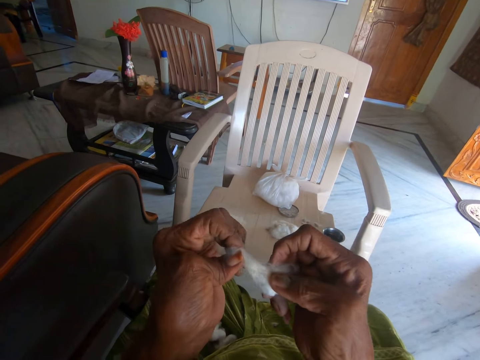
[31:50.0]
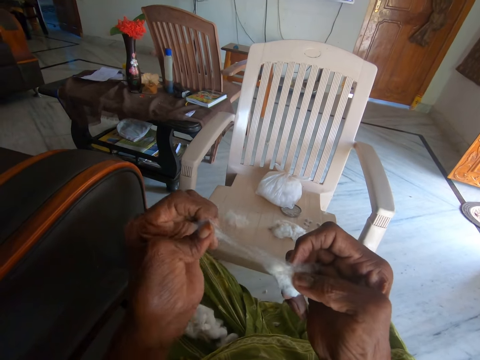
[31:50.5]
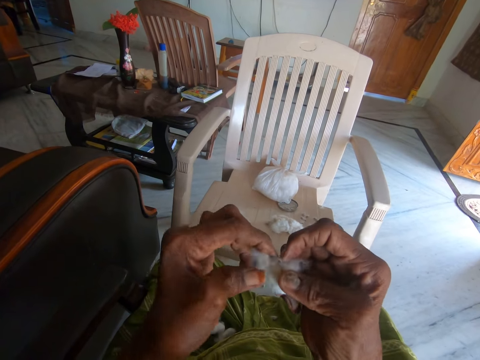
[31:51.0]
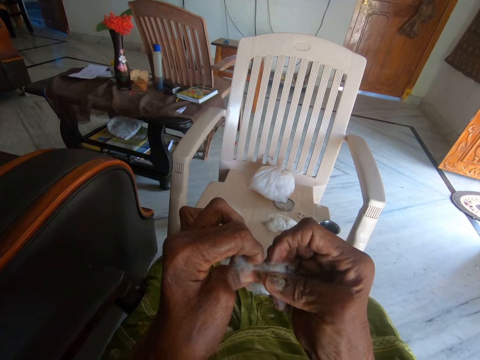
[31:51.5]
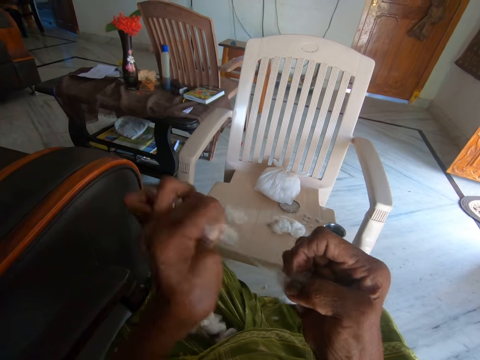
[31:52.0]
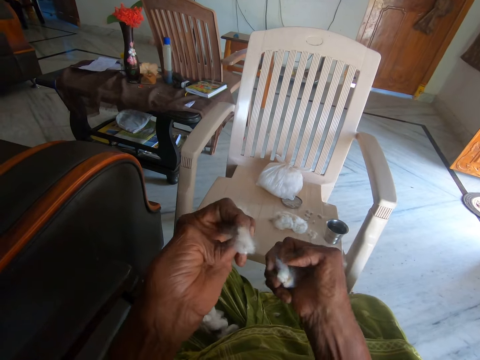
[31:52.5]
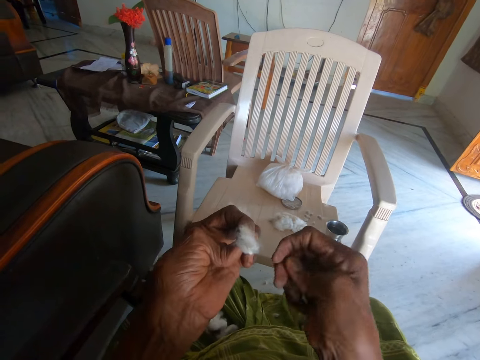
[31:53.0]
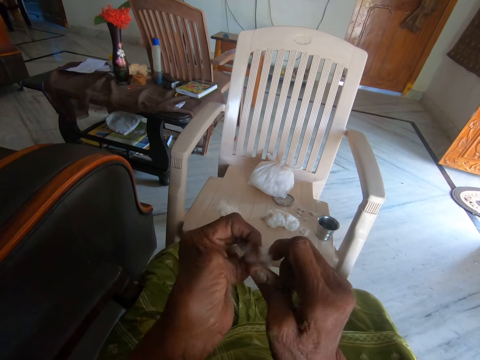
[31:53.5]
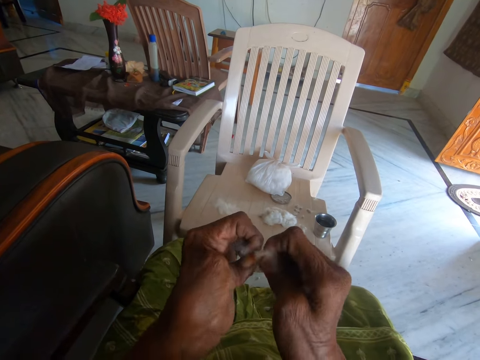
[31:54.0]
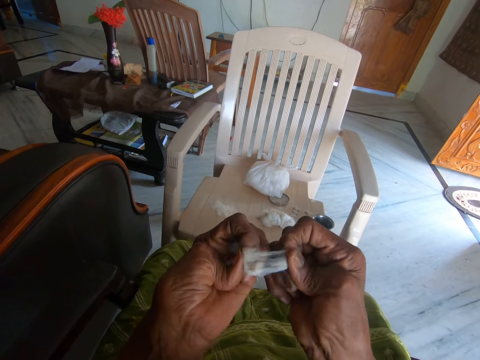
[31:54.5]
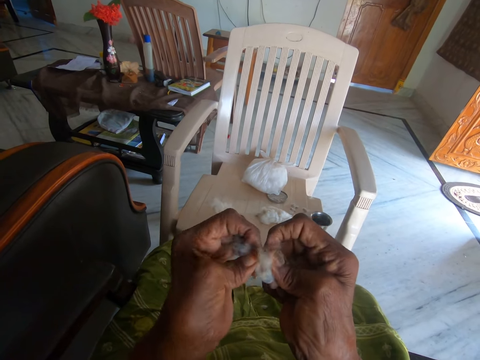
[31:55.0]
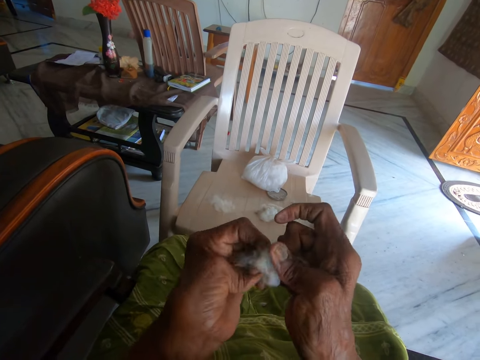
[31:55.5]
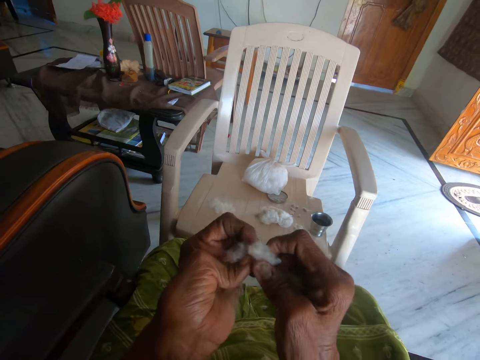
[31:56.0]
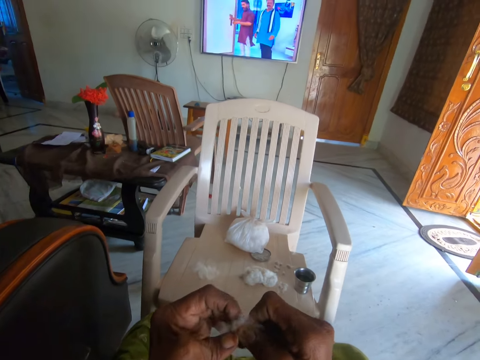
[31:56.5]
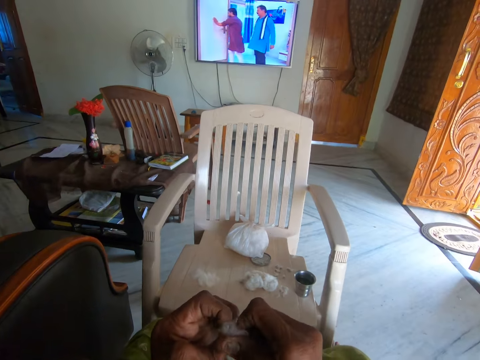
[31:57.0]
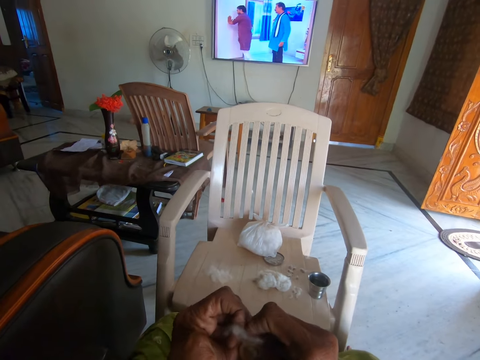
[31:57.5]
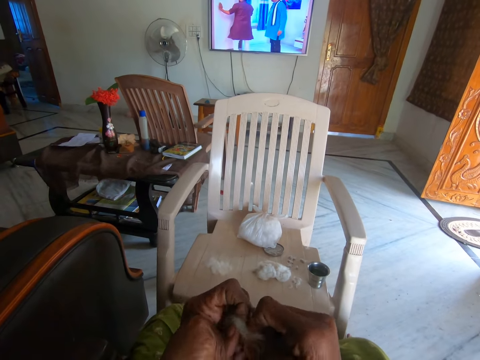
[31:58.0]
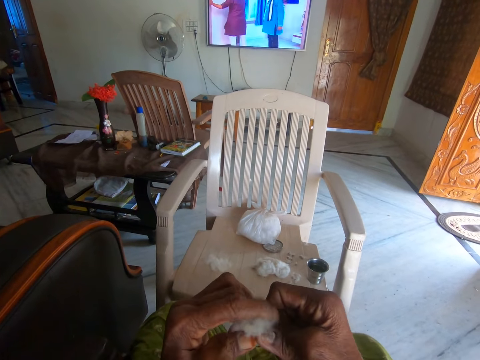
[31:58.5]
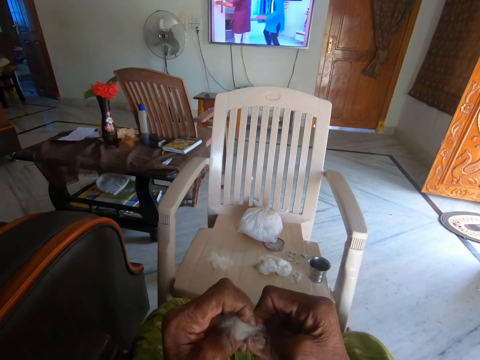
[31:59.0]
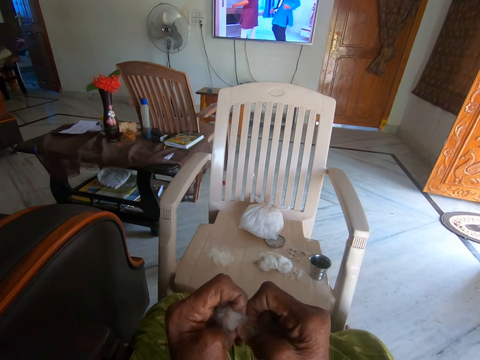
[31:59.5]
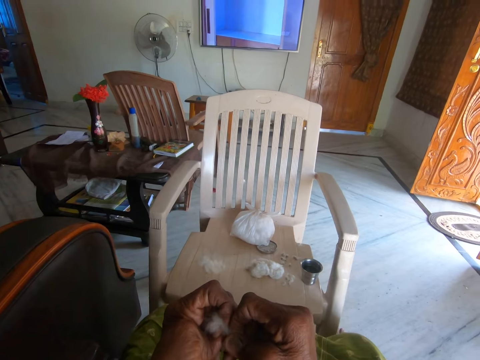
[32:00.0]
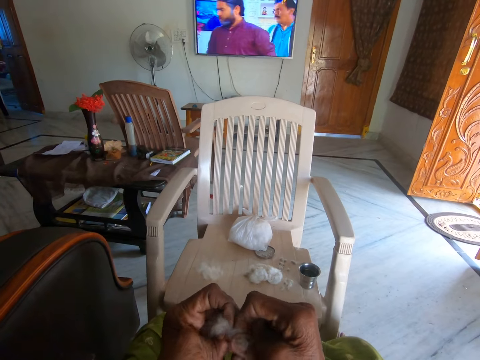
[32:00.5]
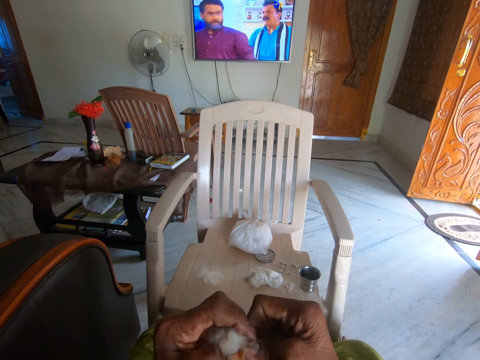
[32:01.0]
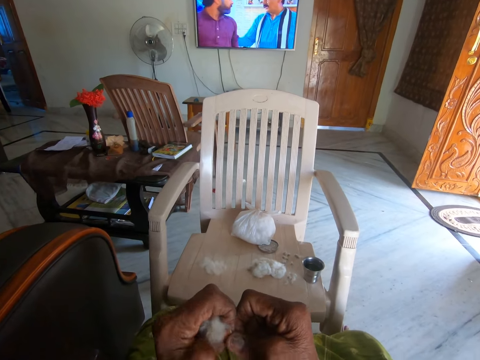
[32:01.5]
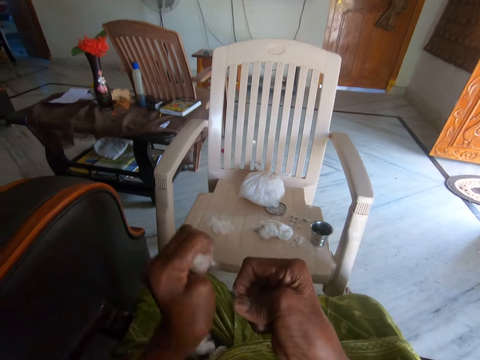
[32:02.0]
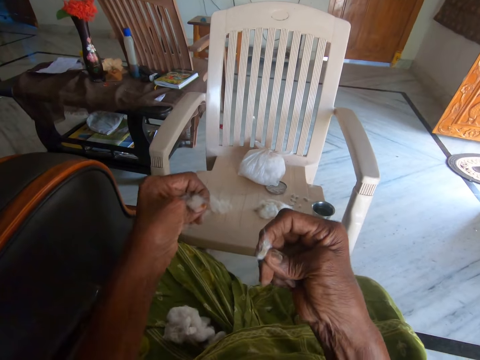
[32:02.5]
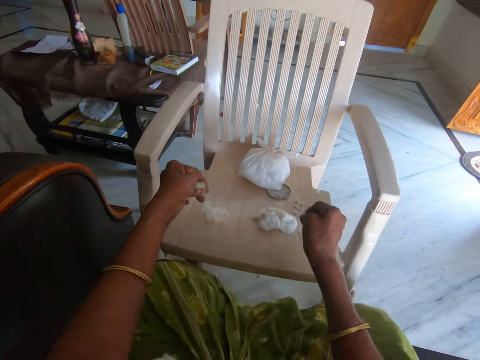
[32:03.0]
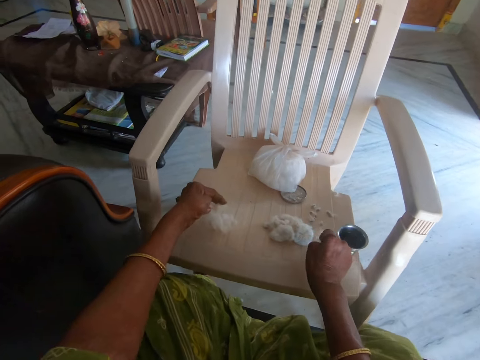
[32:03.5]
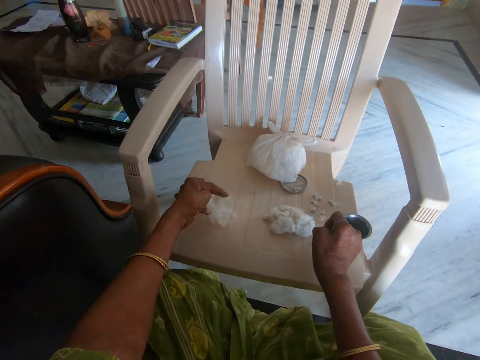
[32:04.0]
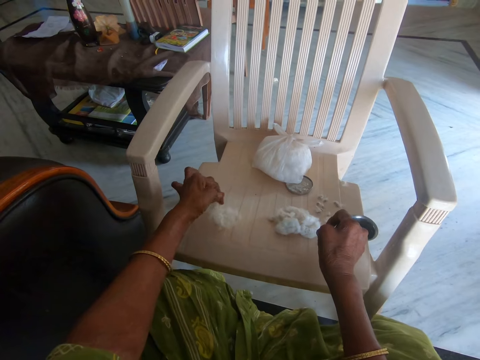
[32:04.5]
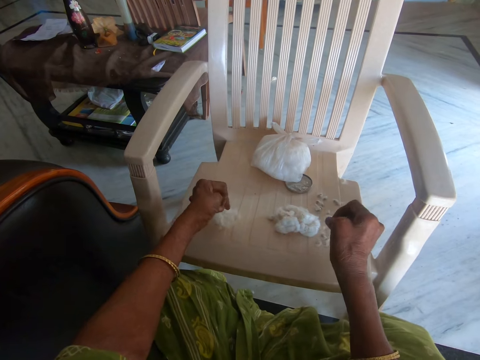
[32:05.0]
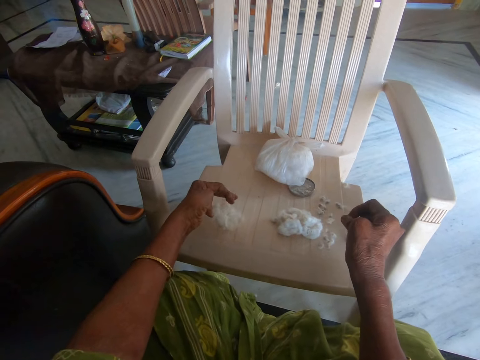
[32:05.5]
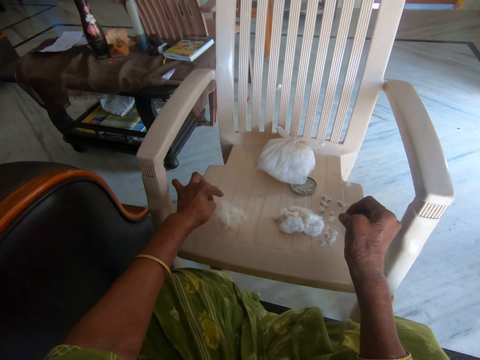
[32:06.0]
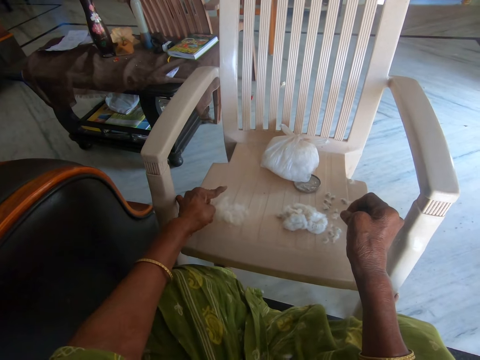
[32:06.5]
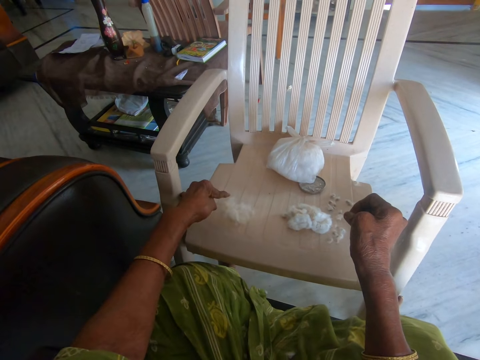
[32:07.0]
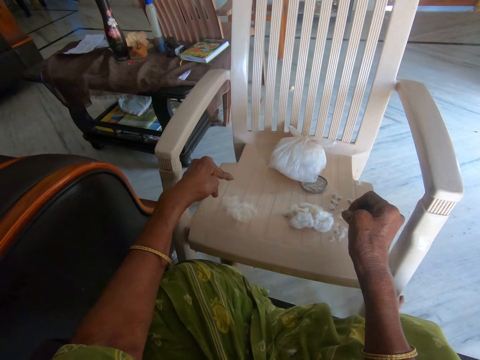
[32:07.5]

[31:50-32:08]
The camera wearer cuts the cotton into pieces. She separates a seed from the cotton. She glances at the television. She separates a seed from the cotton. She places the cotton and seed on a plastic chair. She removes the cotton from her left hand.

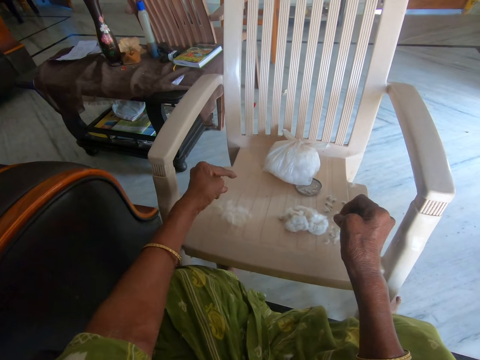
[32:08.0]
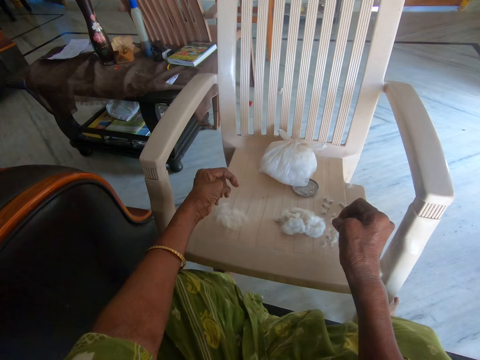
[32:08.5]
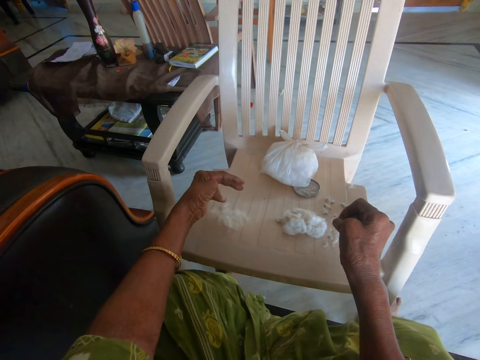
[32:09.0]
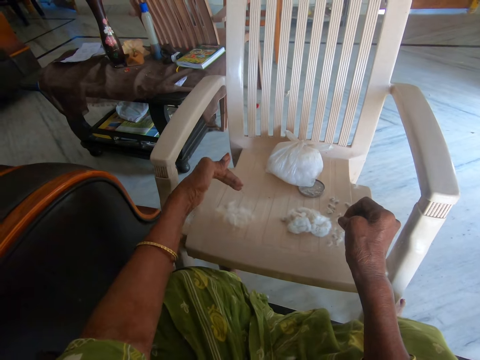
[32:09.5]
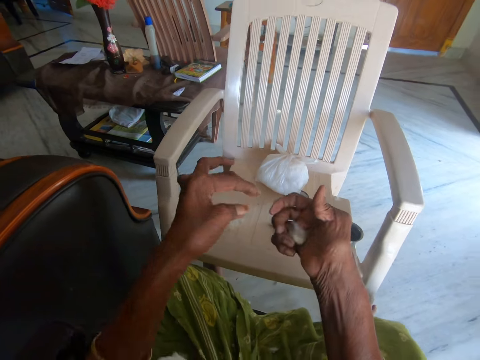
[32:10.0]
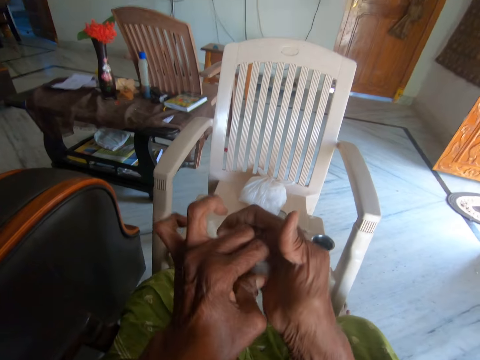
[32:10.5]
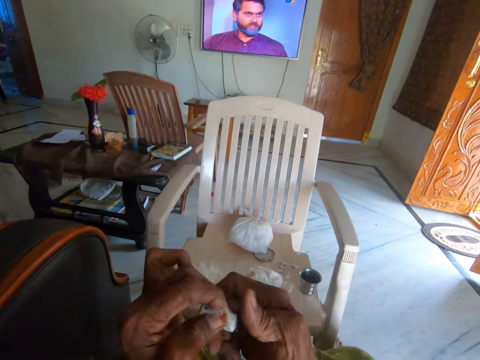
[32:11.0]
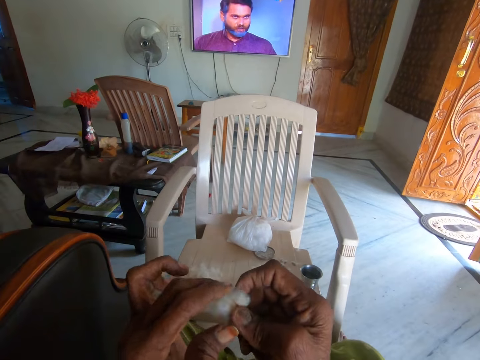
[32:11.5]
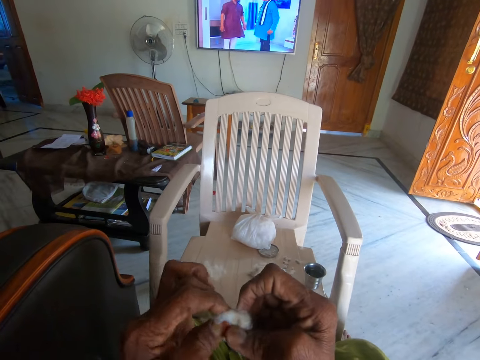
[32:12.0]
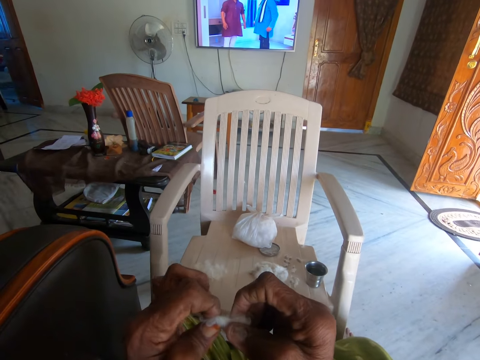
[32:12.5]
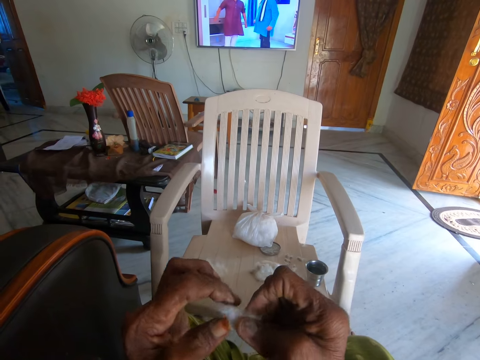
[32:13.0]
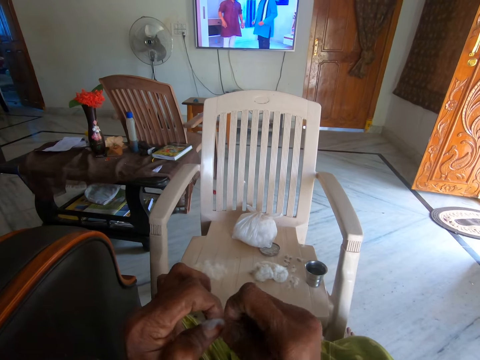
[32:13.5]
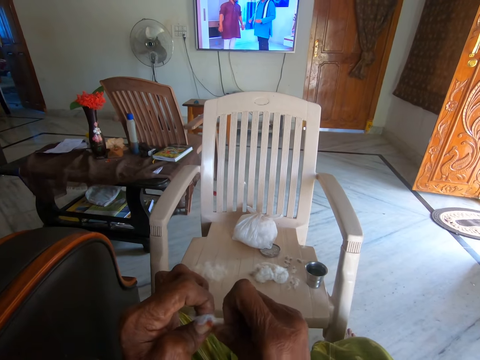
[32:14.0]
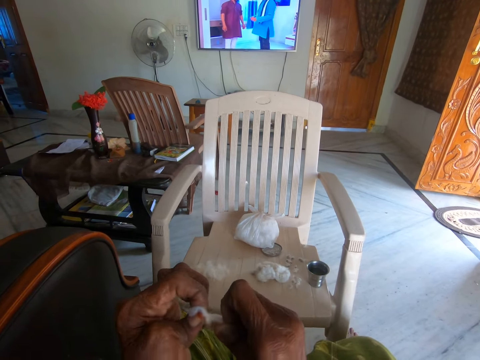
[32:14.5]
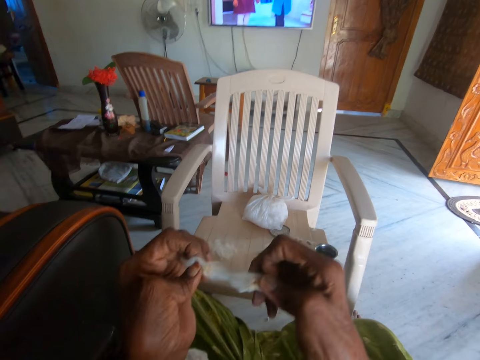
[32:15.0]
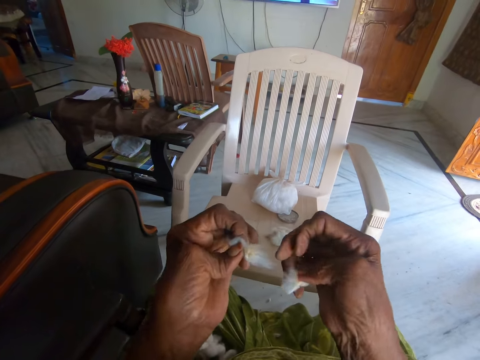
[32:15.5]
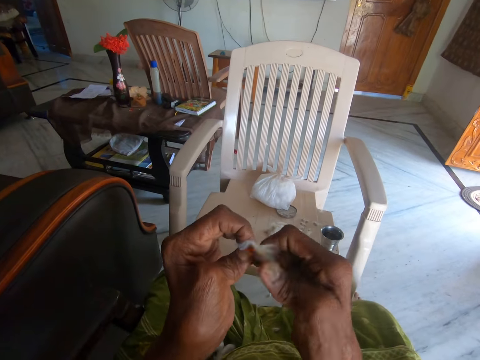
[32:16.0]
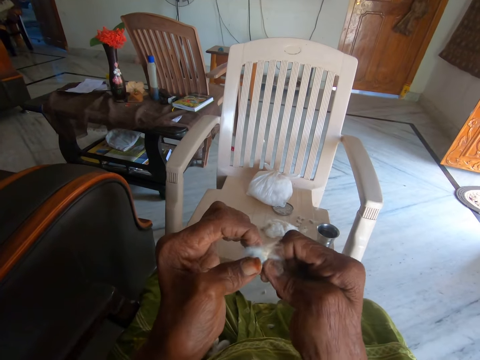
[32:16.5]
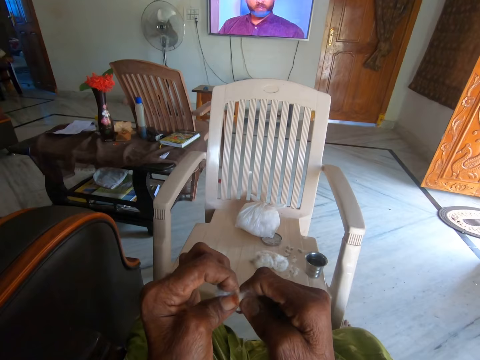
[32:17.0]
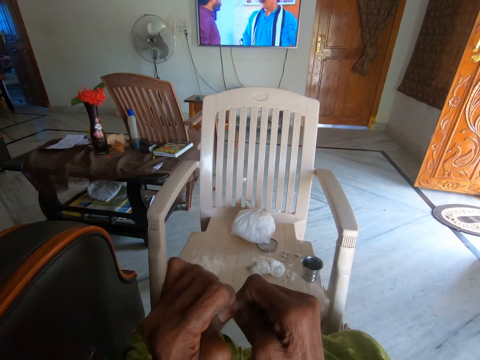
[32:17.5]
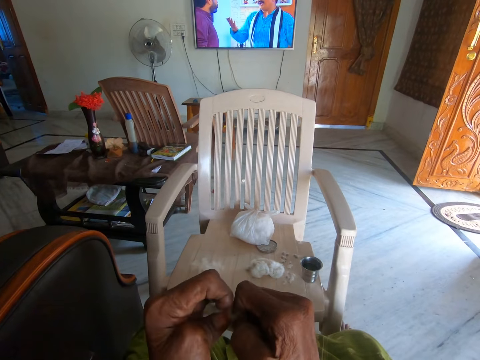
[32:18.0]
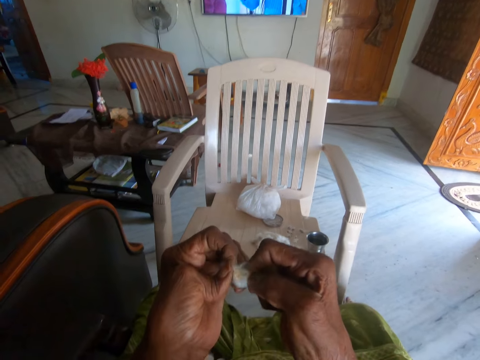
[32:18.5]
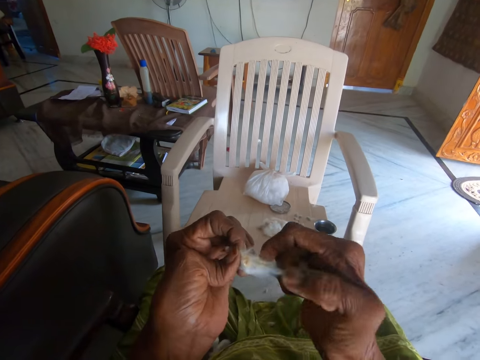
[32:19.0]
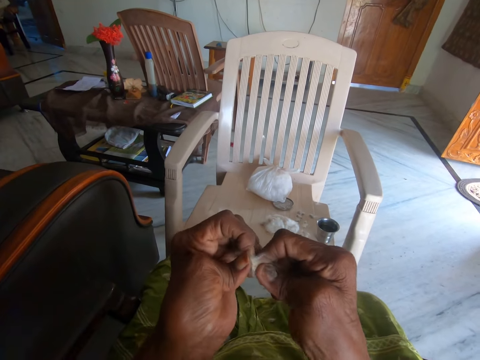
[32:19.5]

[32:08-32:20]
The camera wearer picks cotton wool from her right hand. She holds another cotton. She separates the cotton wool from dirt with both hands. She cuts the cotton into pieces. She separates the cotton from a seed. She holds the cotton piece on her right hand. She glances at the television. She separates the cotton from a seed.
